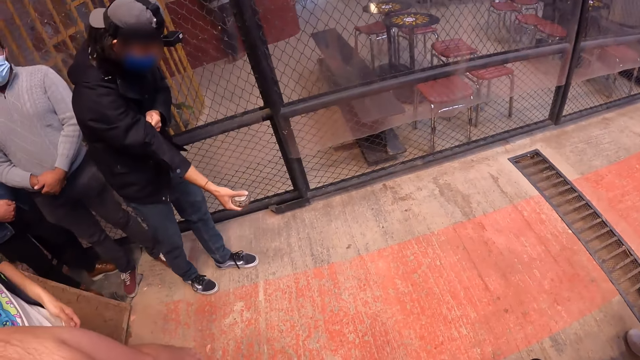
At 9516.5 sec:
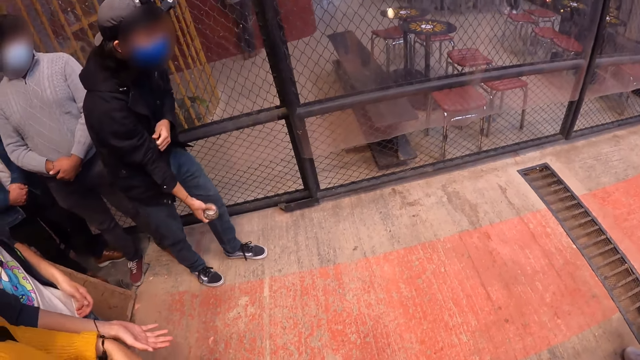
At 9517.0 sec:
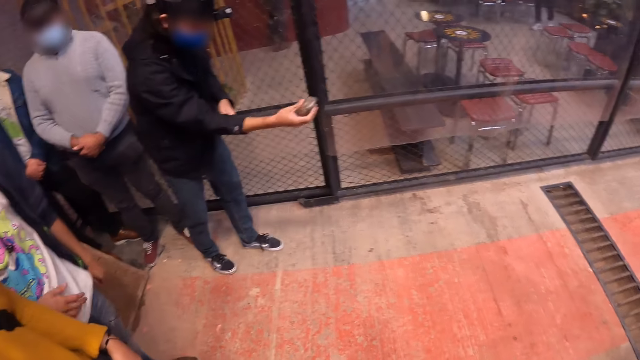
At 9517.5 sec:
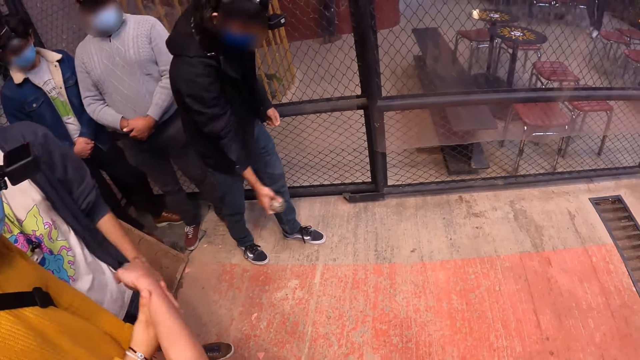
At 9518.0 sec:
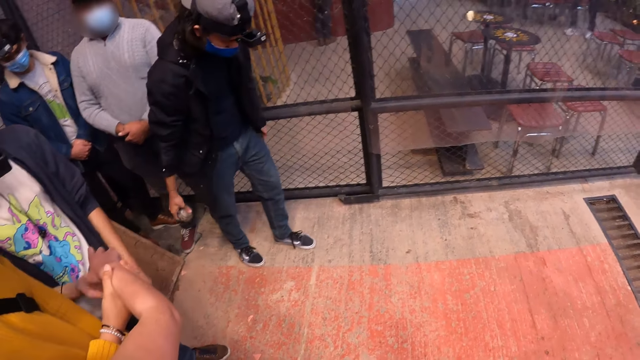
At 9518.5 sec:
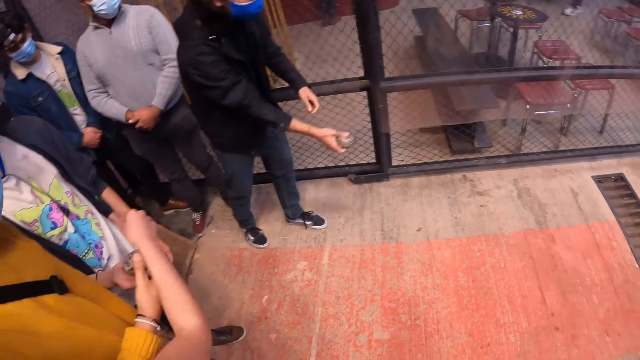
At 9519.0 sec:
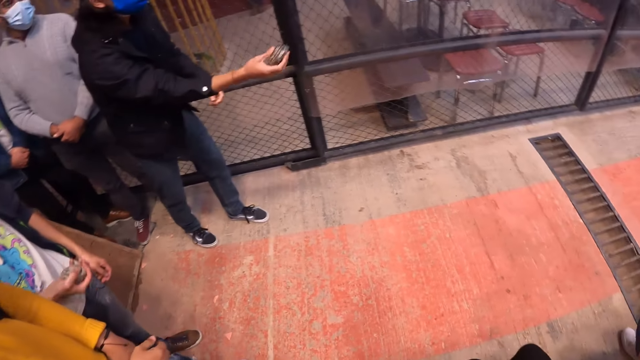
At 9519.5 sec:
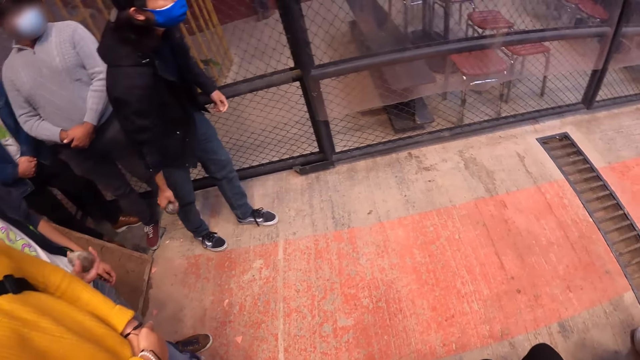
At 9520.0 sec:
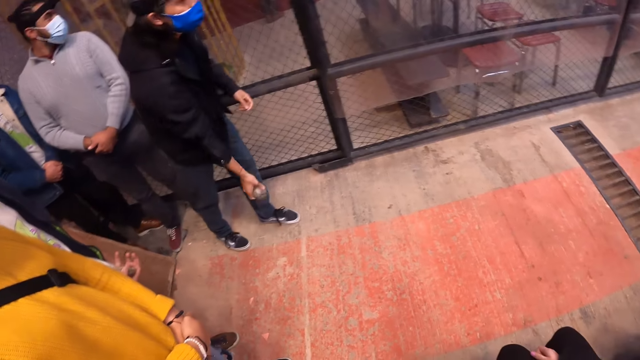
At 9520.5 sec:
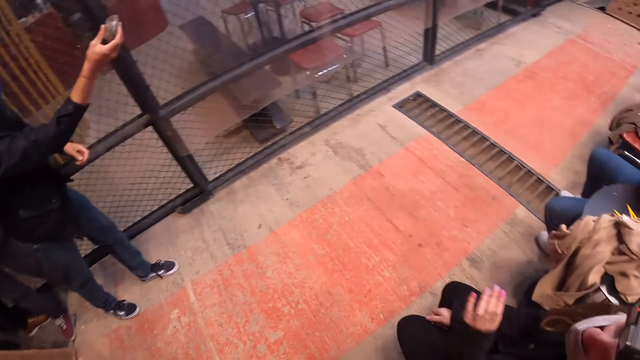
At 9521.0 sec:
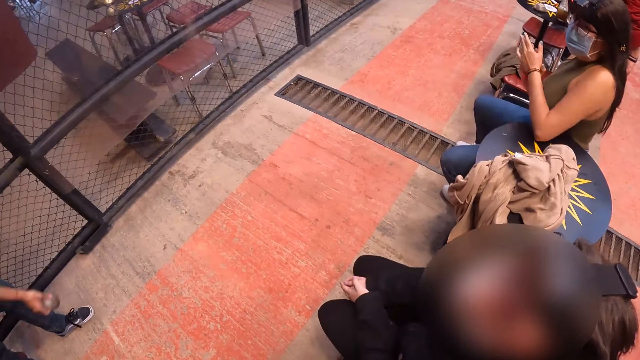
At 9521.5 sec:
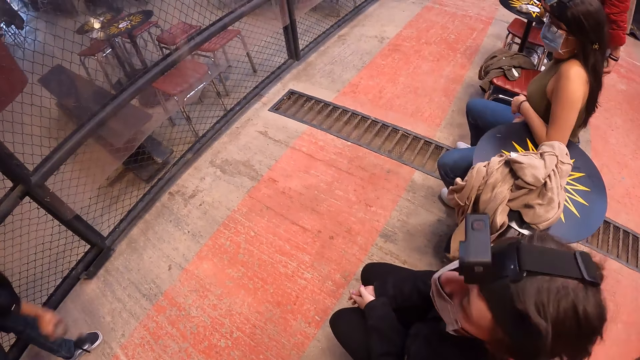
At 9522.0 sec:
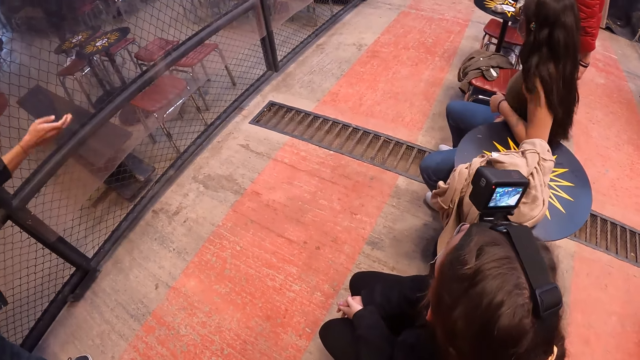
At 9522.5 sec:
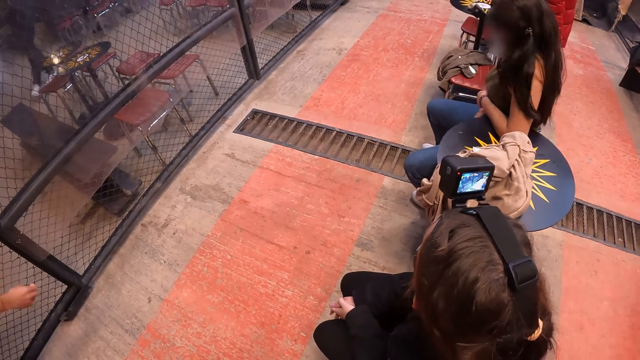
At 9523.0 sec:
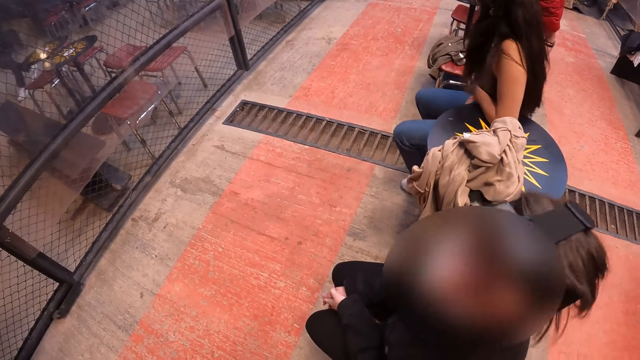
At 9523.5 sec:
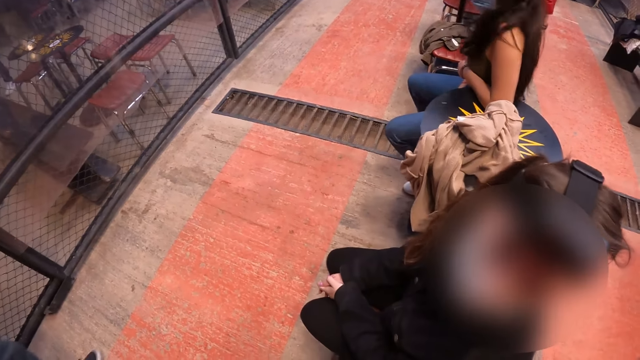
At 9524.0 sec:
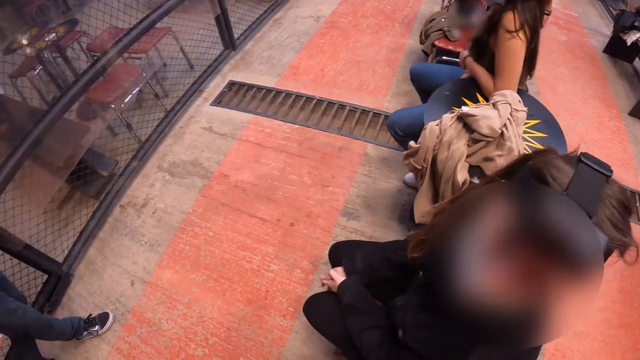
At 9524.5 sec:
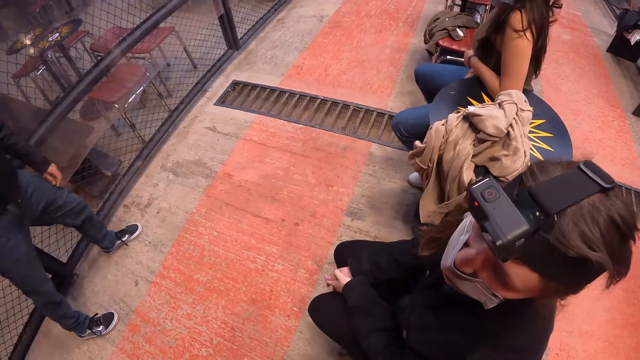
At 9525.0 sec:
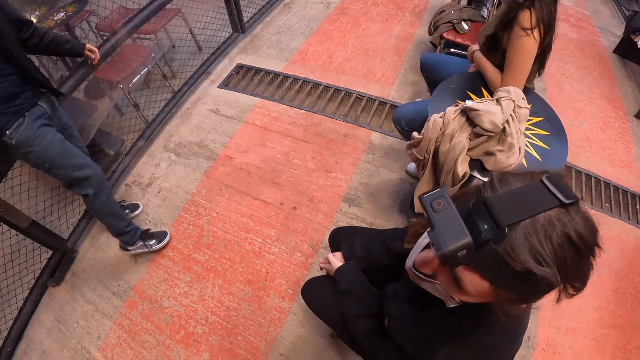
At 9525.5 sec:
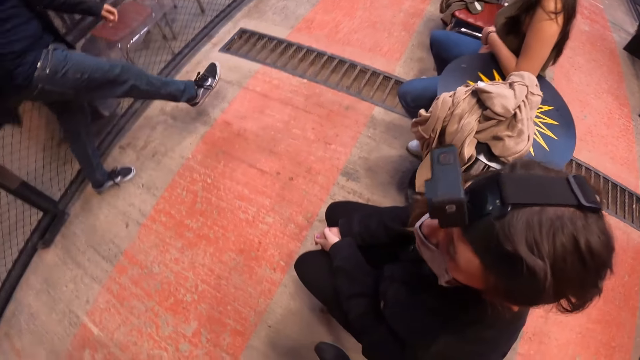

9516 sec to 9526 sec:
A man adjusts his jacket with his left hand. The camera wearer looks at another man and gives a third man a ball. They look around. The first man throws the metal disk towards the tray of mud with his right hand. The camera wearer interacts with the woman.

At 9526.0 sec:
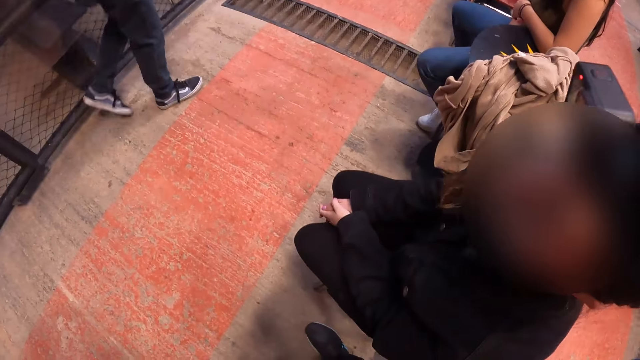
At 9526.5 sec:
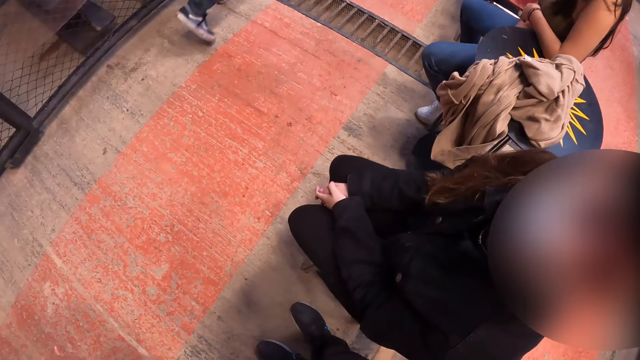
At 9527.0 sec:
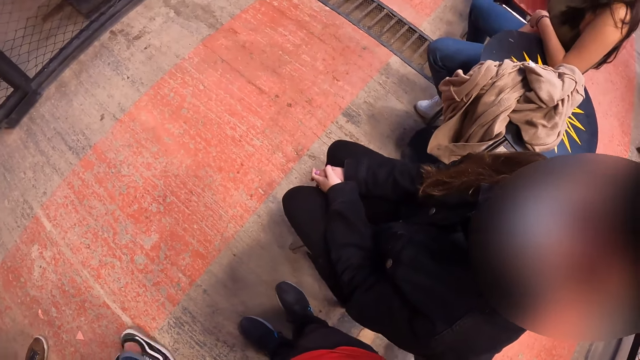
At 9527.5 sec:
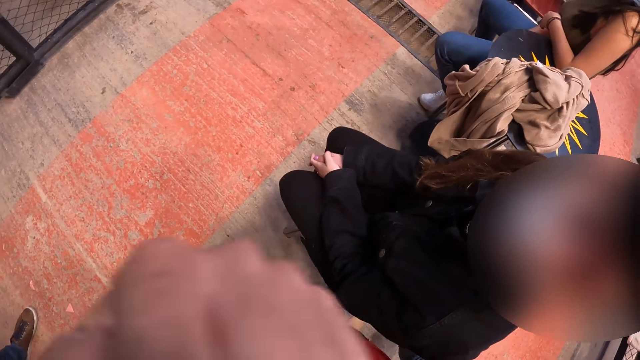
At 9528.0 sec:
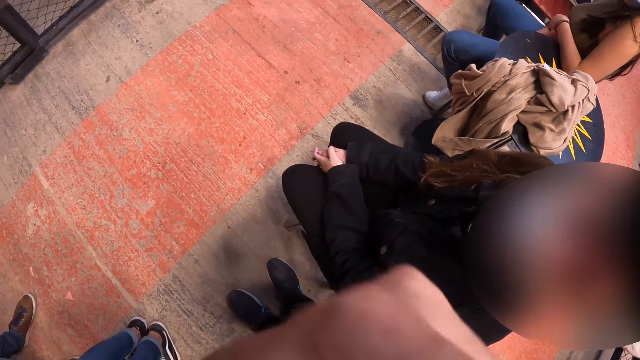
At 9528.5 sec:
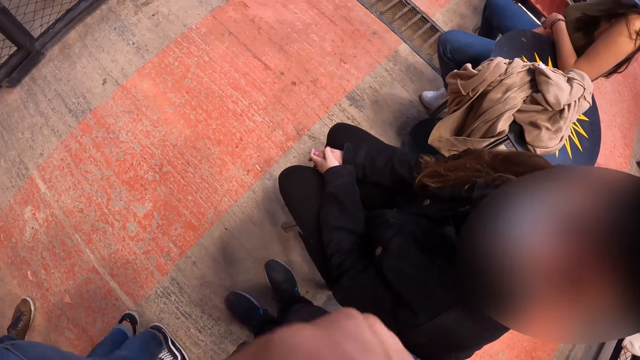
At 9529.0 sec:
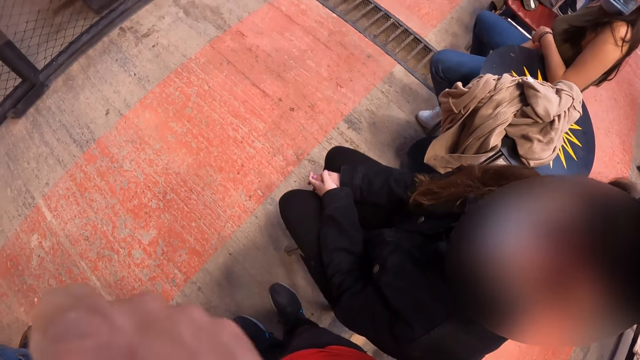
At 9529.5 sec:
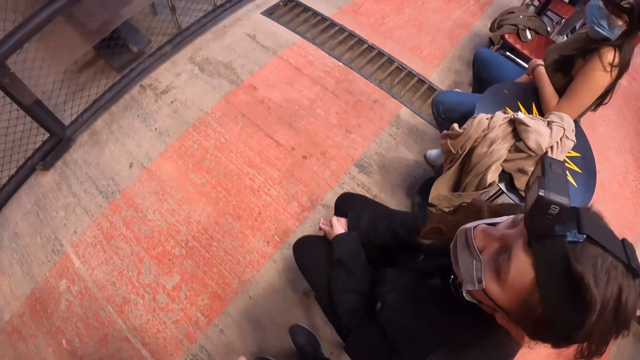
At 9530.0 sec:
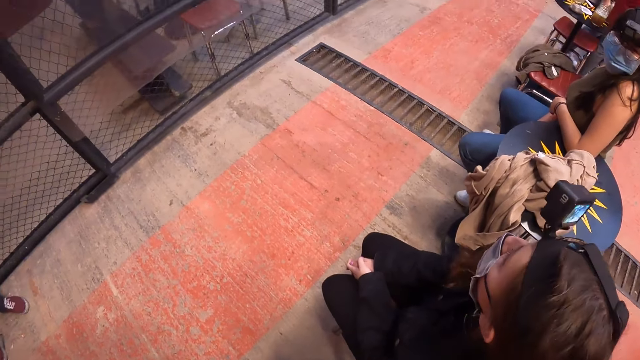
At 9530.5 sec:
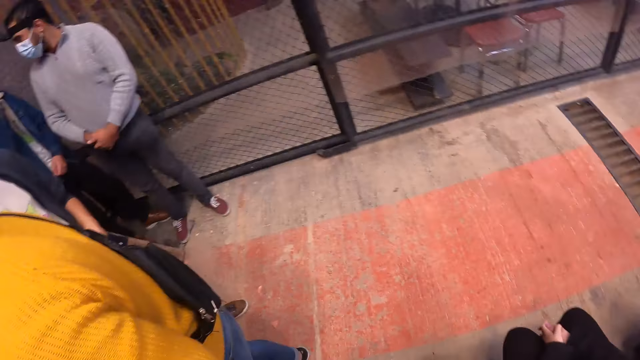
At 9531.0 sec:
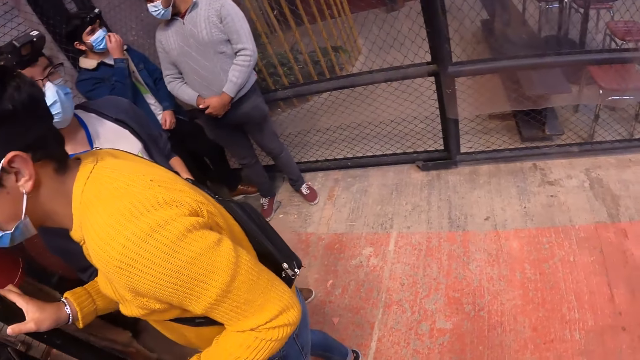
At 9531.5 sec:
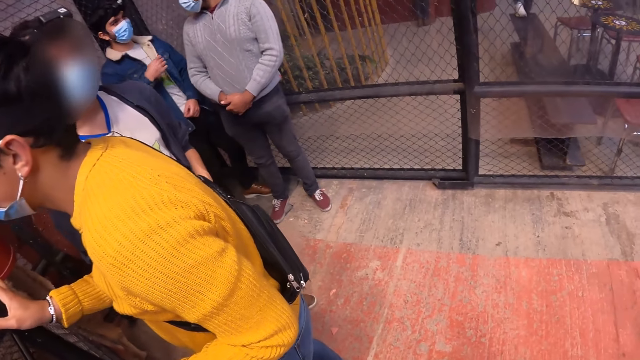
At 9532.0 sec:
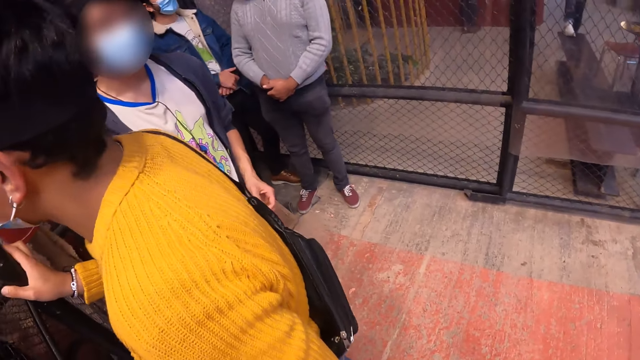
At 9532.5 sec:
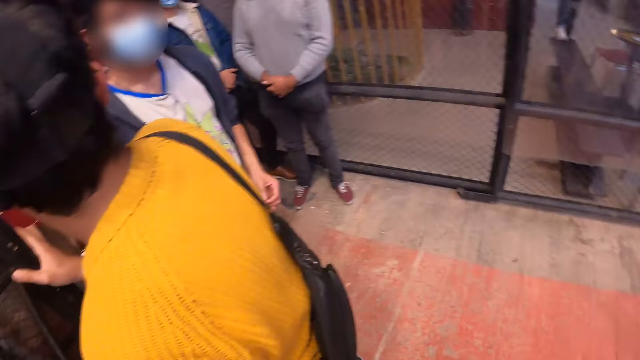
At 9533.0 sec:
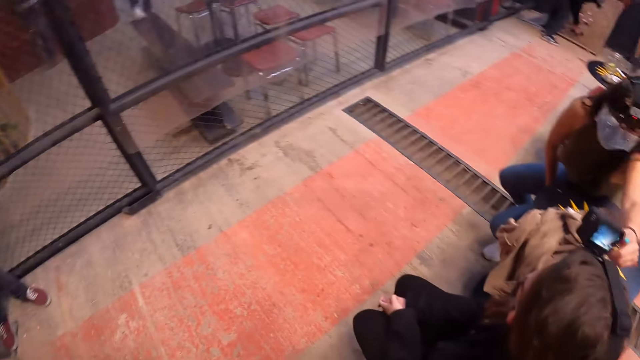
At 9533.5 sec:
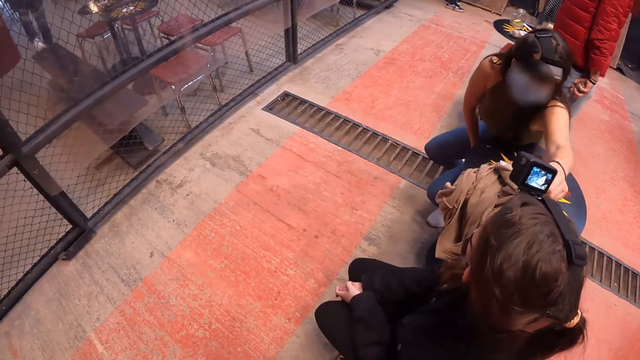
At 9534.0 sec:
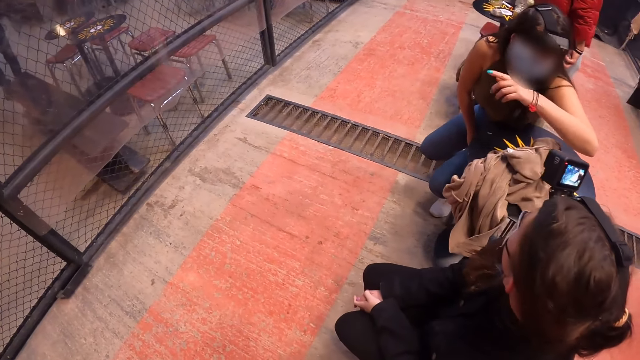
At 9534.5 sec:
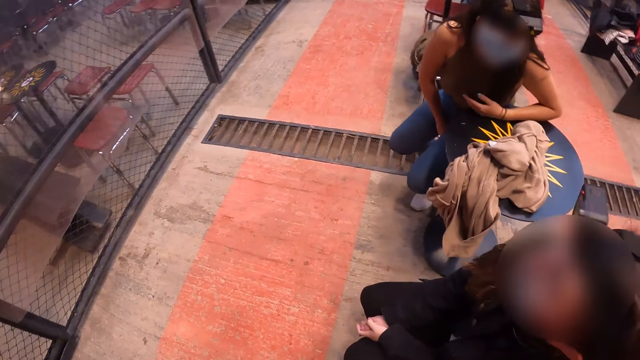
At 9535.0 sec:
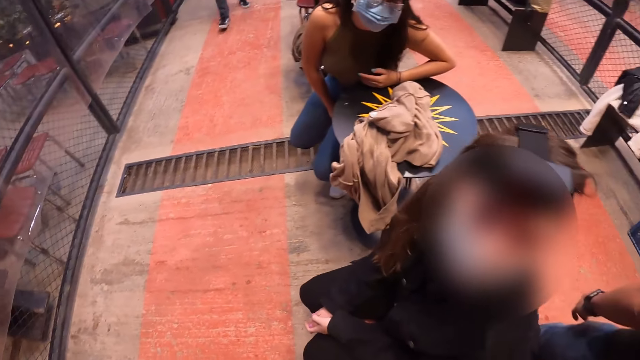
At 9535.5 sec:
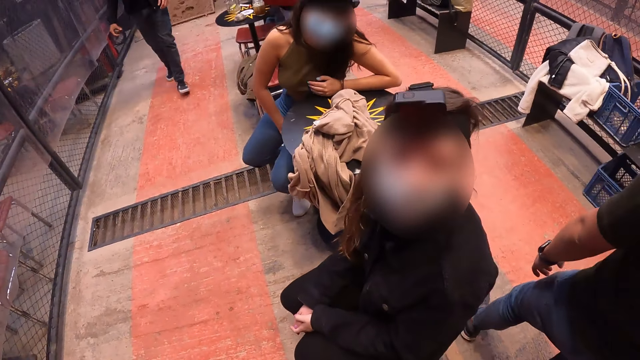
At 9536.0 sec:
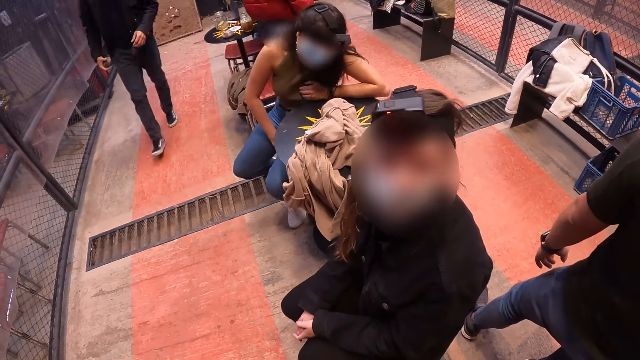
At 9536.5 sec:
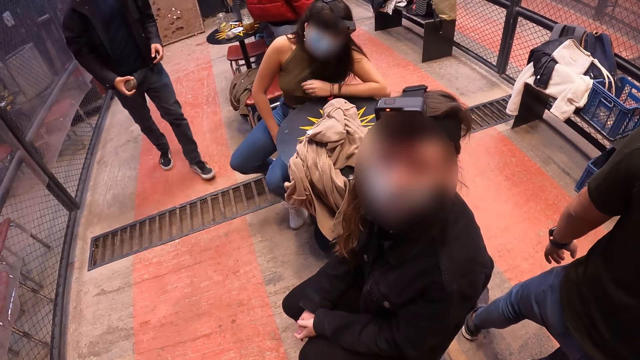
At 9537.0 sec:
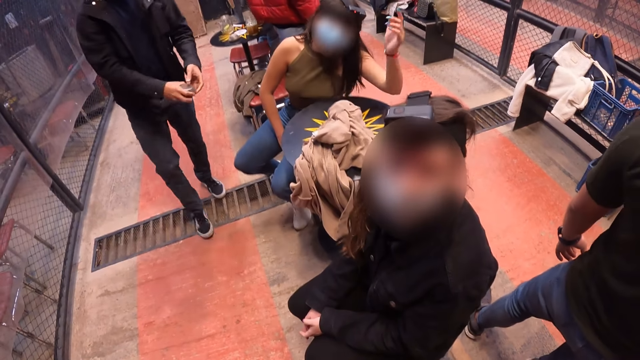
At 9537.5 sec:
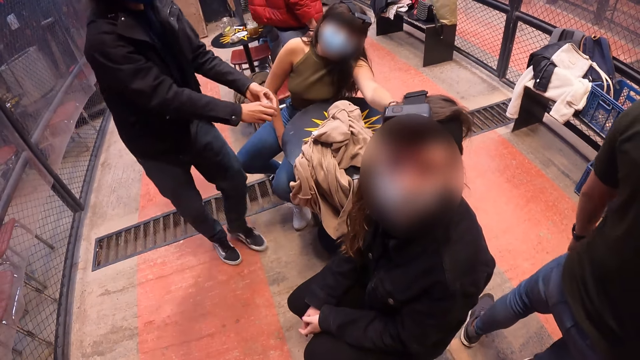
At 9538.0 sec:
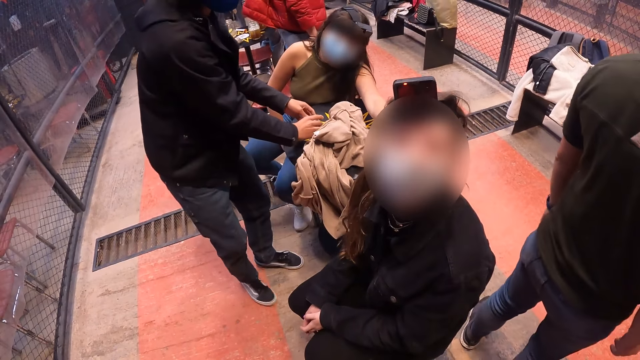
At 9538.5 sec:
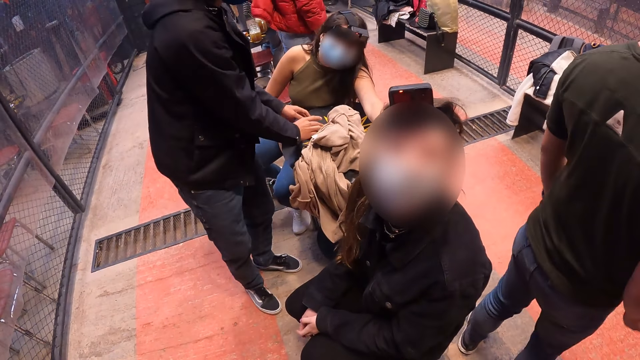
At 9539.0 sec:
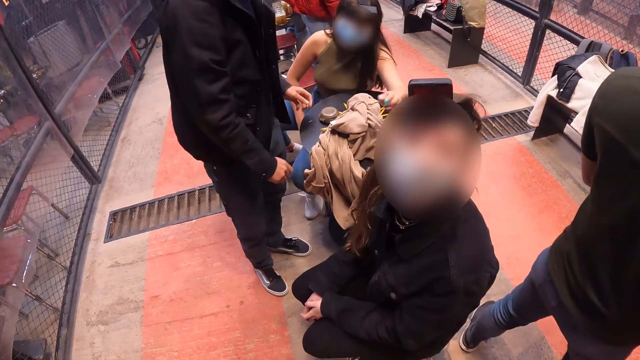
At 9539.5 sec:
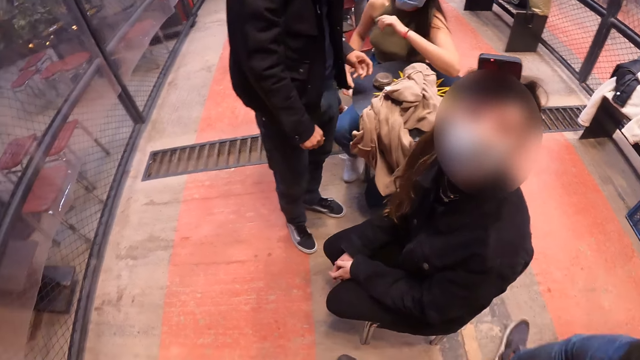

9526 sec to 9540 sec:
The camera wearer interacts with a woman. She moves her hand and looks around. Another woman interacts with a third woman and the camera wearer. A man drops the metal disk on a small table with his hands.
